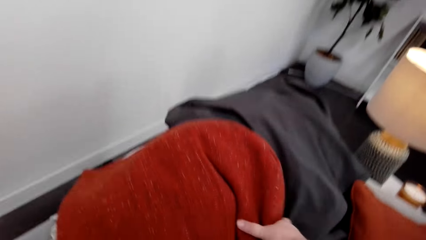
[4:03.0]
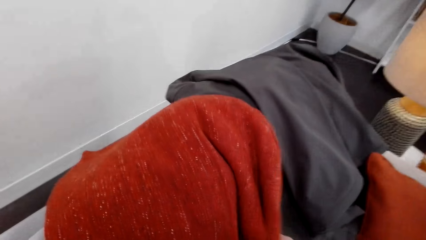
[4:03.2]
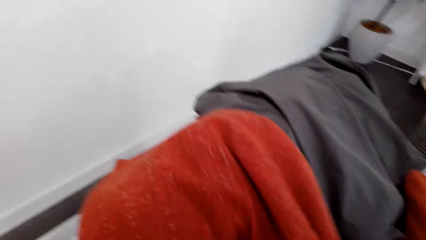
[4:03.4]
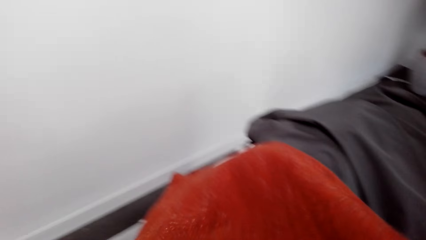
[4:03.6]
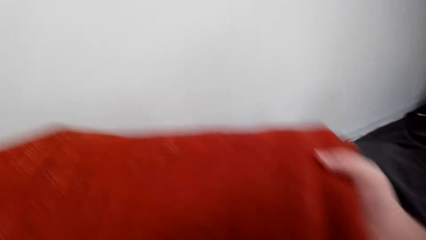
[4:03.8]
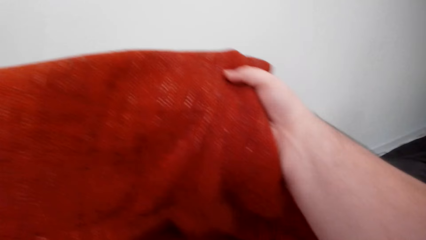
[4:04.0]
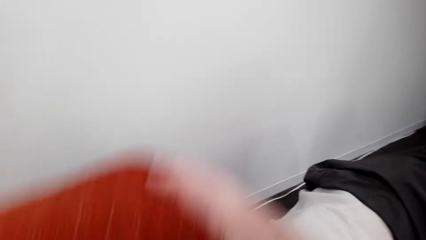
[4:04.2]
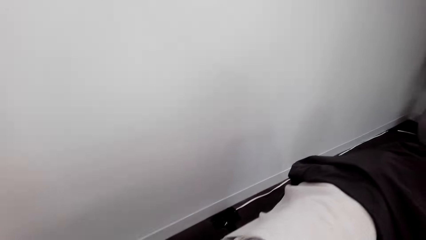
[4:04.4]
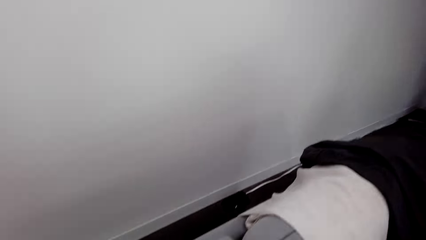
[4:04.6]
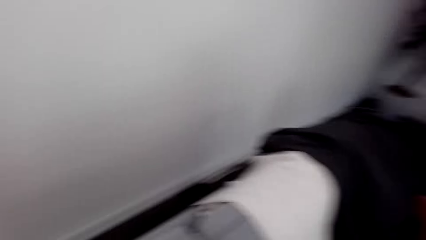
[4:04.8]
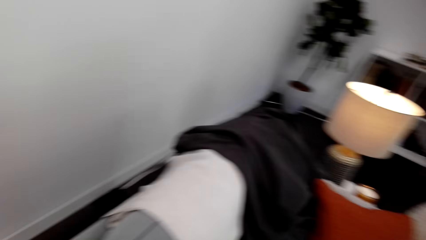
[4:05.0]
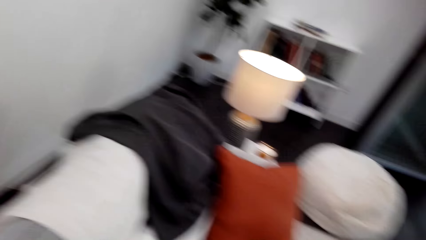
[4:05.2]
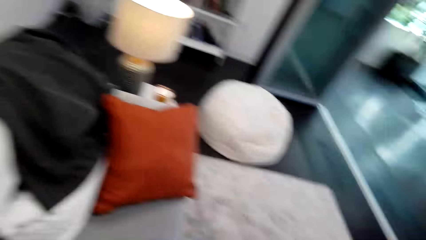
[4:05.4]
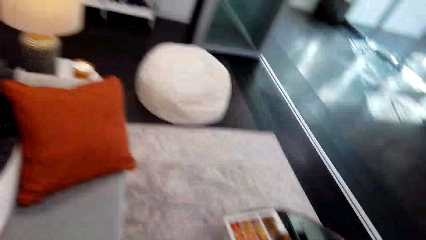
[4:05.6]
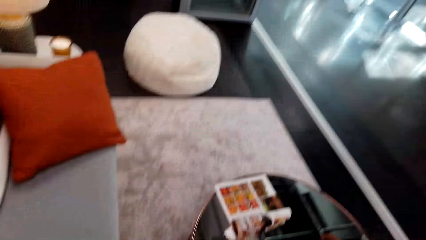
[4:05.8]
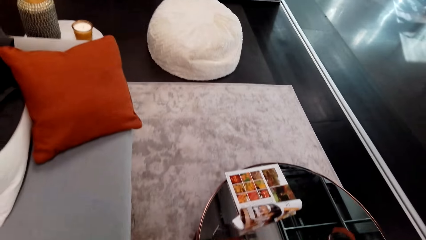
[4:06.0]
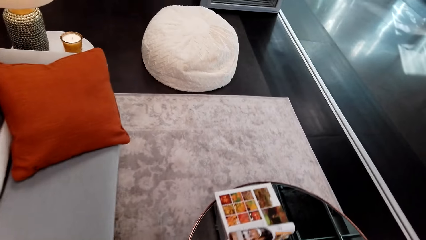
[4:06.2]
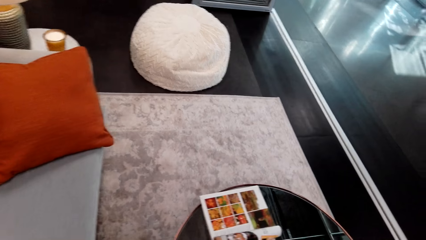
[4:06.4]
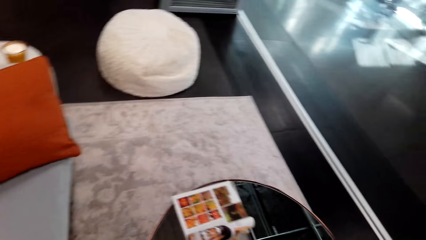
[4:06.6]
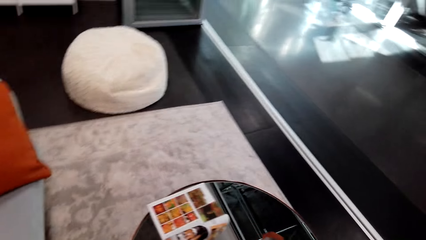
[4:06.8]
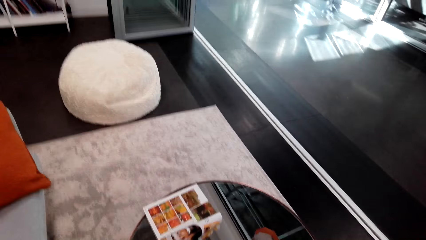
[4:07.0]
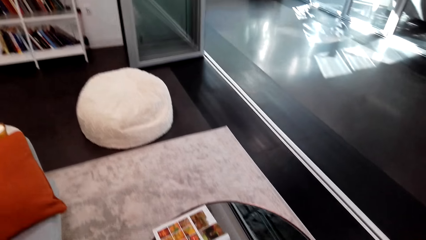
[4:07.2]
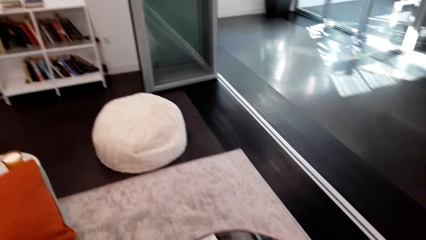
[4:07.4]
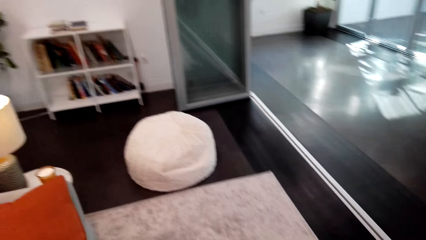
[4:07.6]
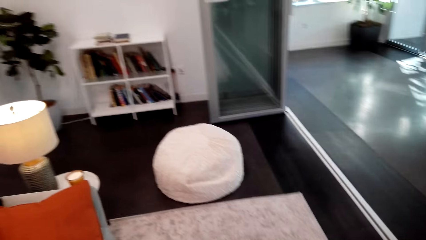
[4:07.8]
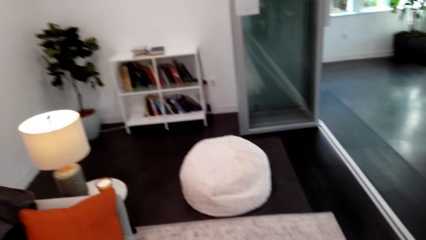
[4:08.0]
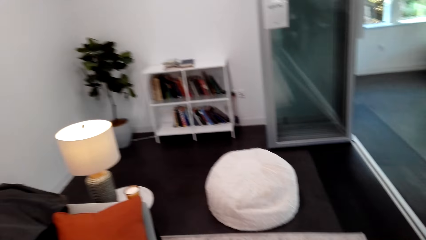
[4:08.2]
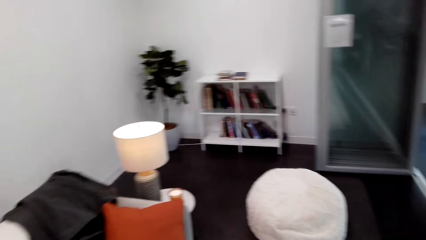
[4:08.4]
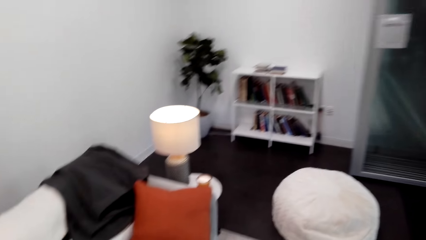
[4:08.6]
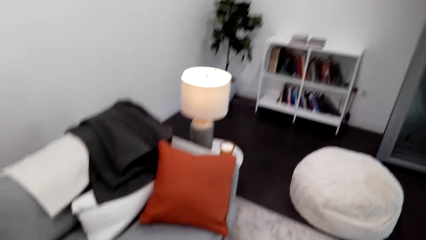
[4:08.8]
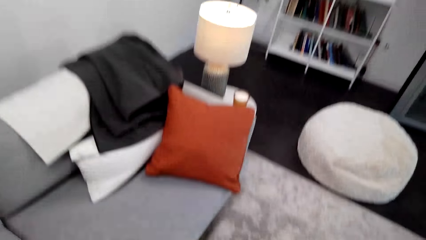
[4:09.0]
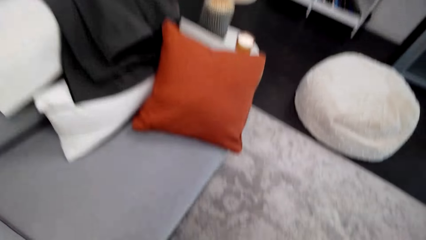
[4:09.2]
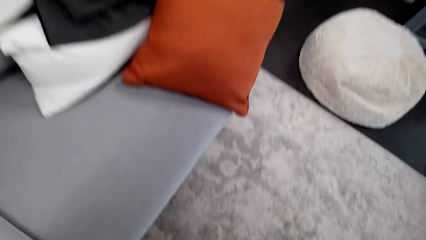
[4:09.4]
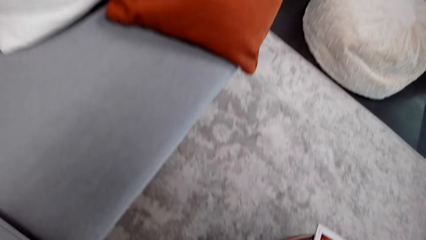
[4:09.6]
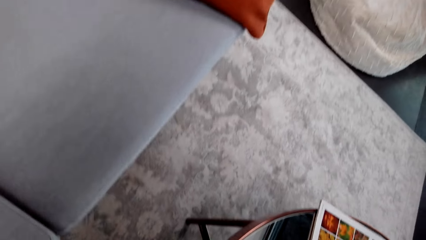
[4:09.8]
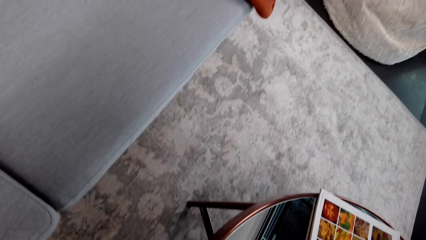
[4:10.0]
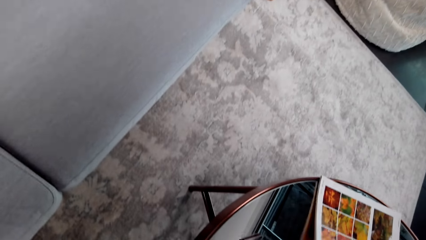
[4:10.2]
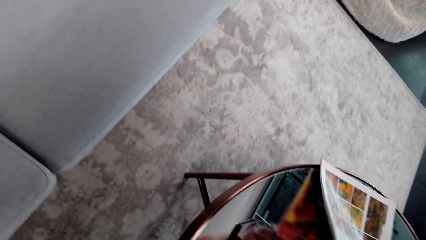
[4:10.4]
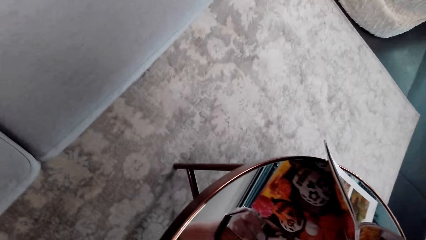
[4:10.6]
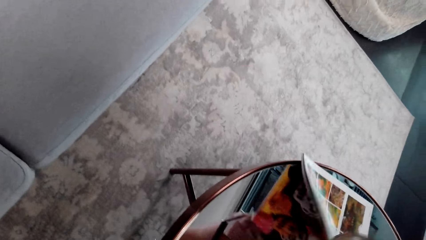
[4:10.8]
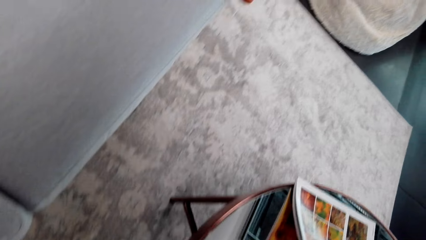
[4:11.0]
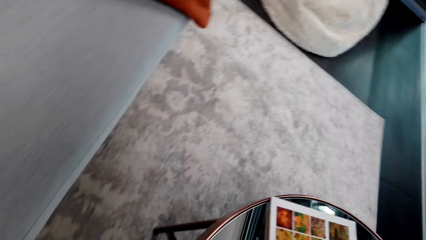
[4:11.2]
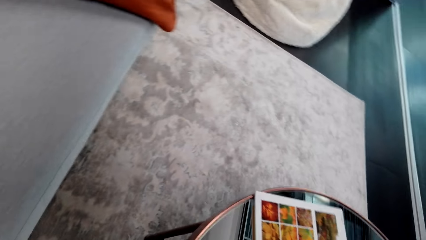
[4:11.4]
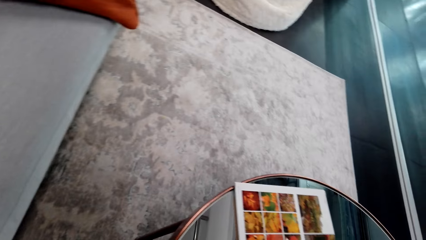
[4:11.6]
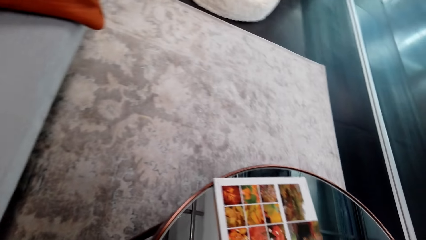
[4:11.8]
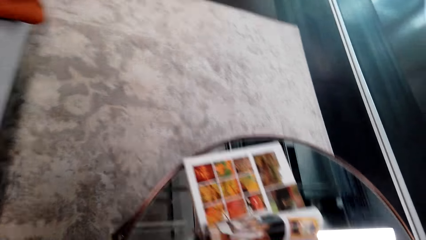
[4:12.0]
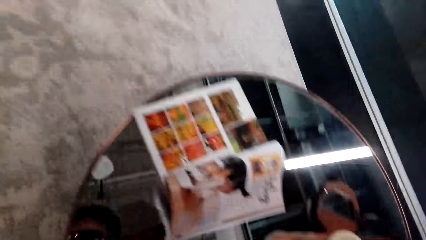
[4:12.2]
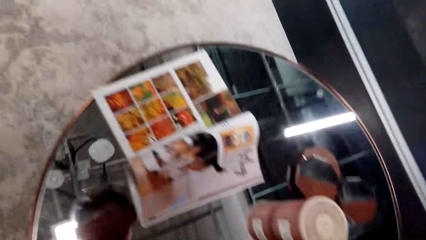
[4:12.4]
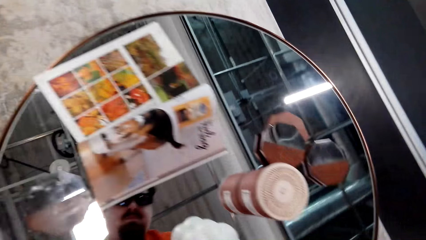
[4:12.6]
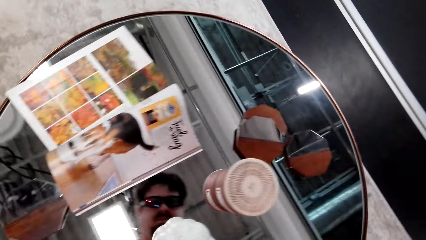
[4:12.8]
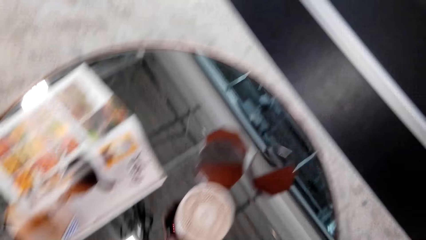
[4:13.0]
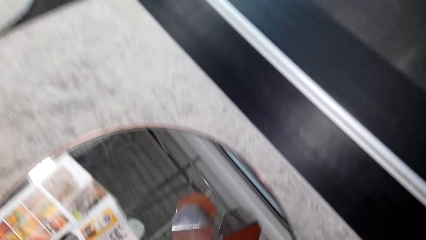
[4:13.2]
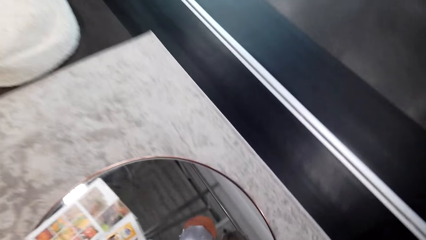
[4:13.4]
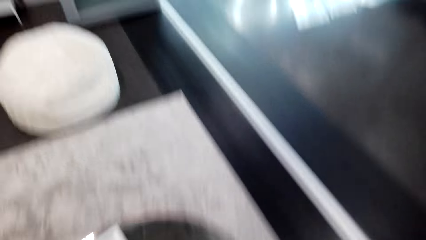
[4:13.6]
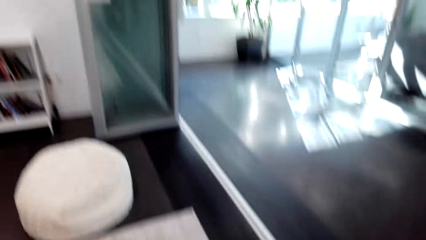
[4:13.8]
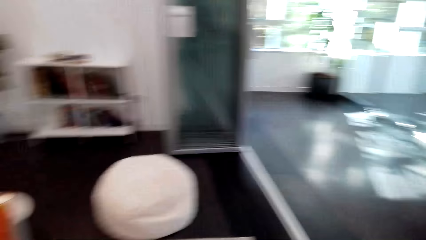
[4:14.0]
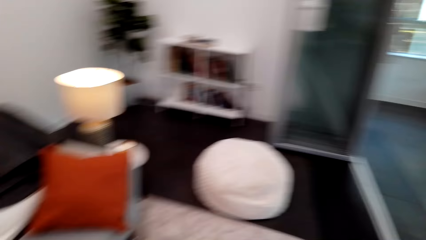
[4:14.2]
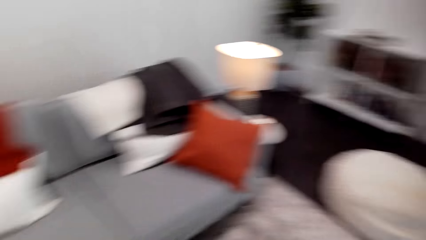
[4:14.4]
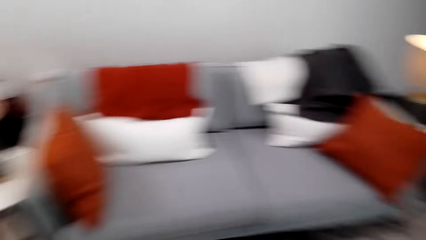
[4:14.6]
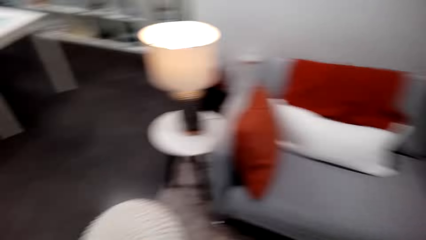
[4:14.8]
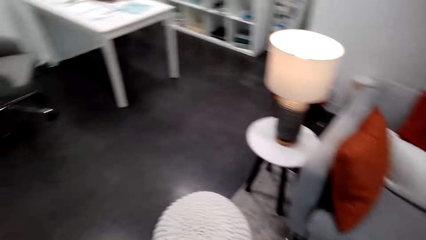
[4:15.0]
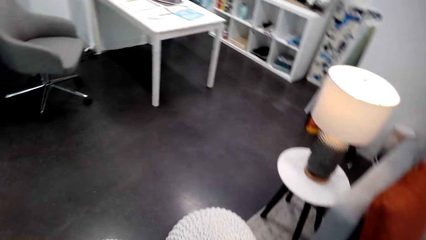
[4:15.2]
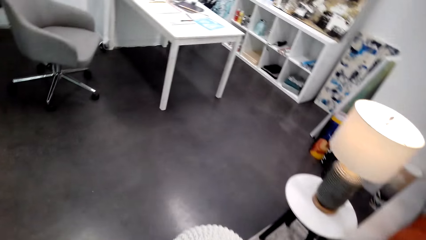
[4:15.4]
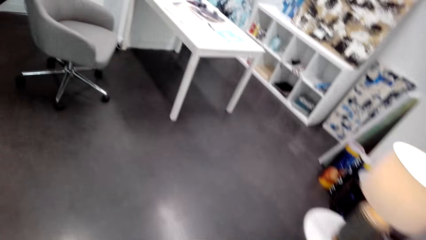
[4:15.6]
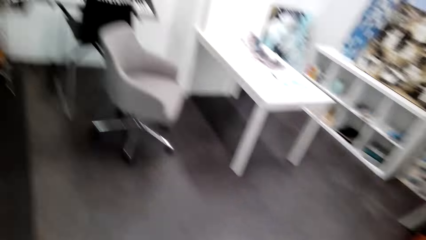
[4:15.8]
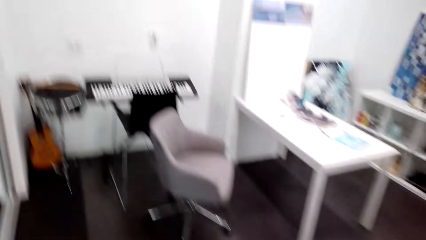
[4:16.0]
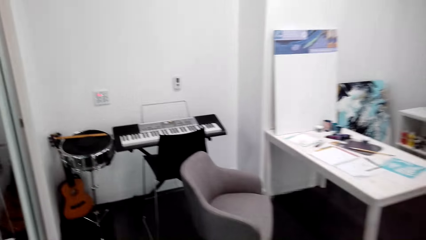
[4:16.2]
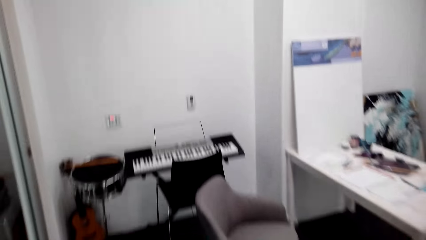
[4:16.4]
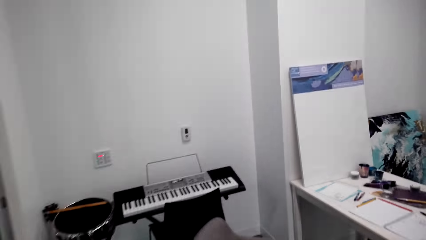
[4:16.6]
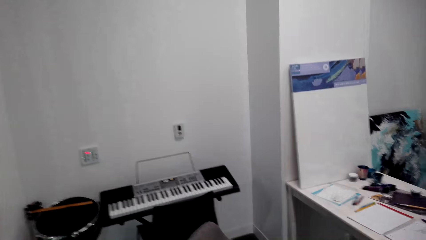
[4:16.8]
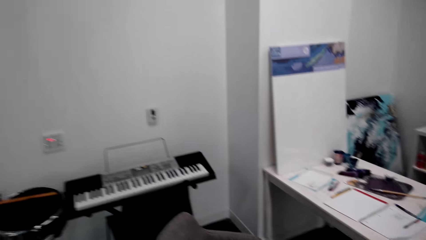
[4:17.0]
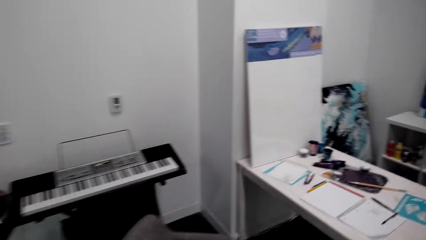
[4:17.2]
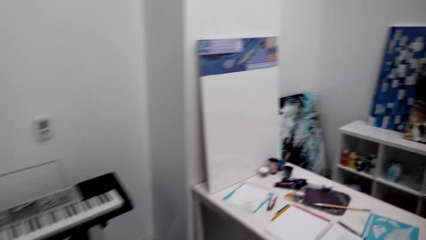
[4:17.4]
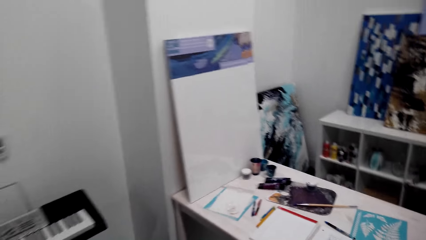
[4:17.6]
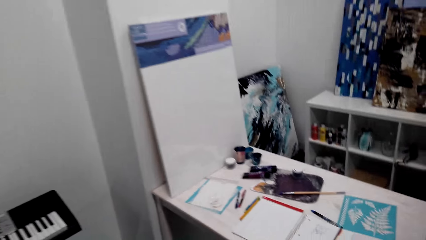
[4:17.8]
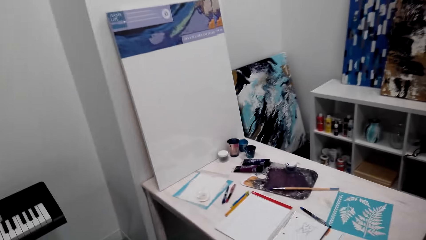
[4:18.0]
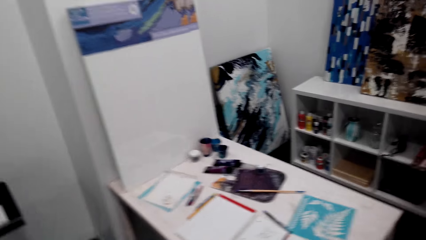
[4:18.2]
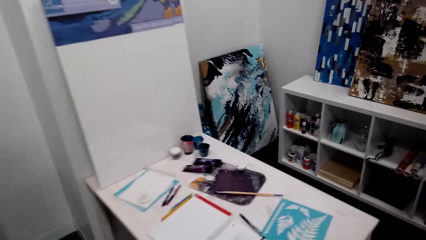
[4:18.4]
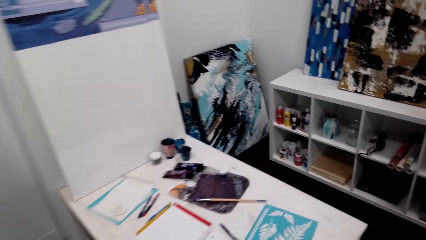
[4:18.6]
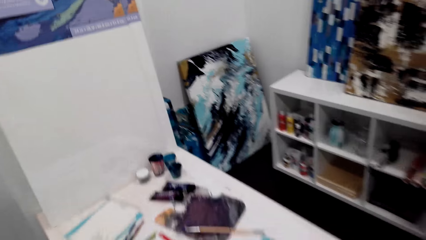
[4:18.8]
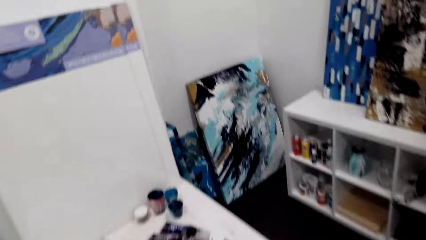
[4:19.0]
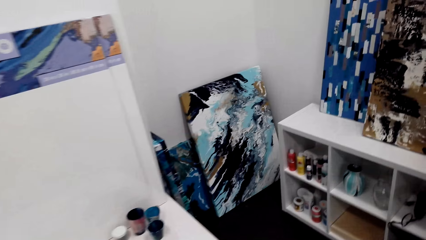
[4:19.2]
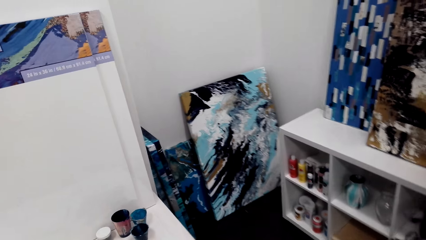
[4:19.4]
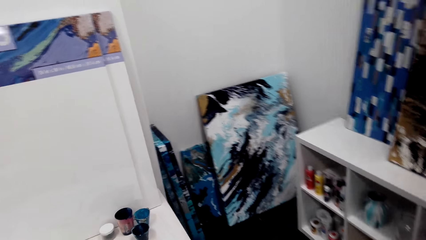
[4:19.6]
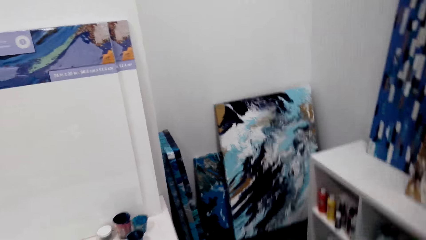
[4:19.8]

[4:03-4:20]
The camera wearer takes a throw blanket. They align the couch. They place the throw blanket on the couch. They turn around. They look around. They walk around. They touch a magazine on a table. They raise the magazine. They look around. They walk around. They look around the living room.
